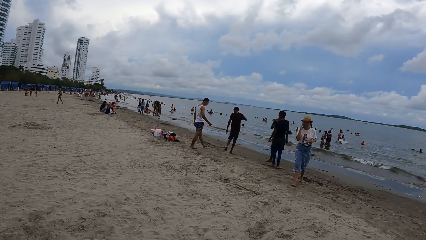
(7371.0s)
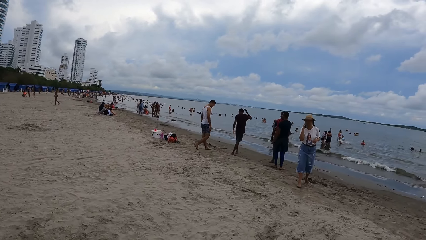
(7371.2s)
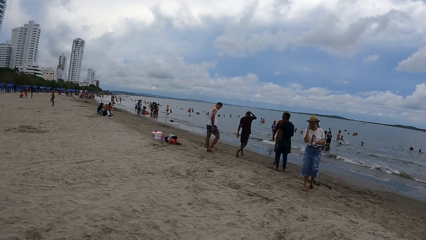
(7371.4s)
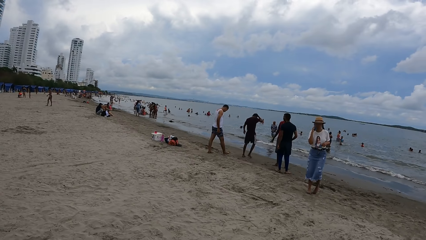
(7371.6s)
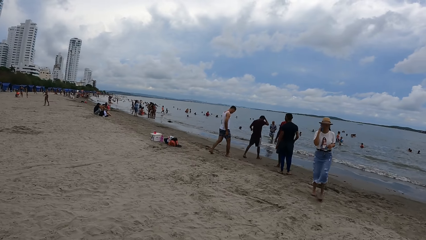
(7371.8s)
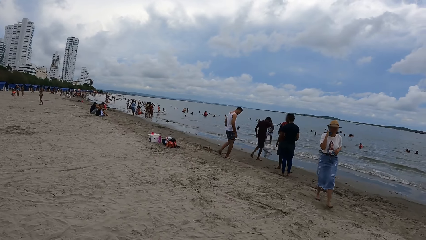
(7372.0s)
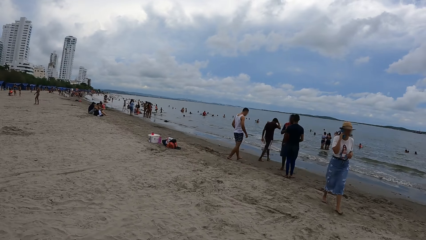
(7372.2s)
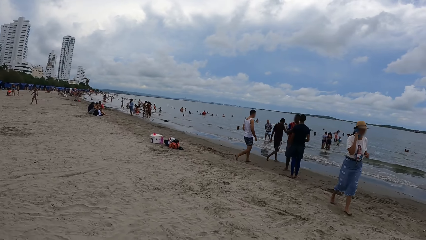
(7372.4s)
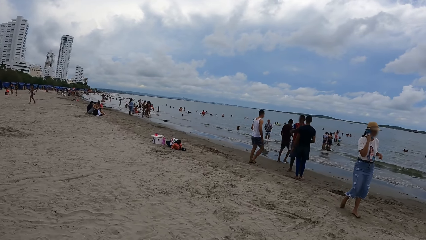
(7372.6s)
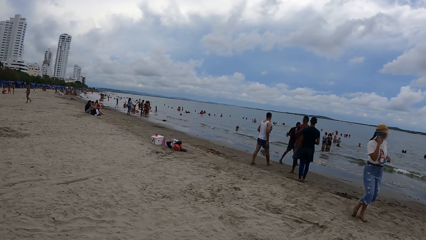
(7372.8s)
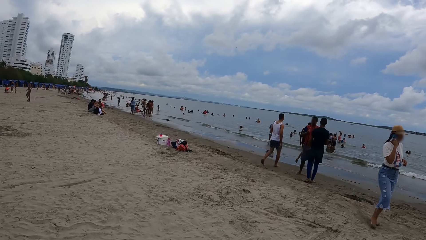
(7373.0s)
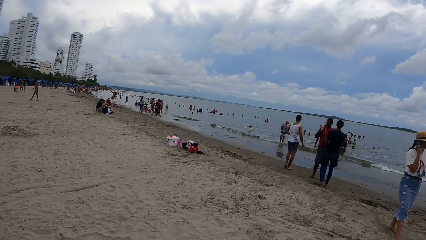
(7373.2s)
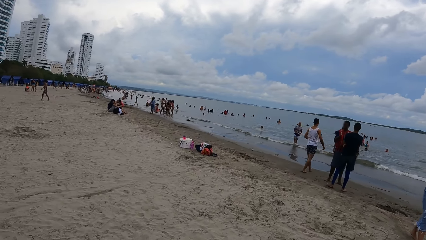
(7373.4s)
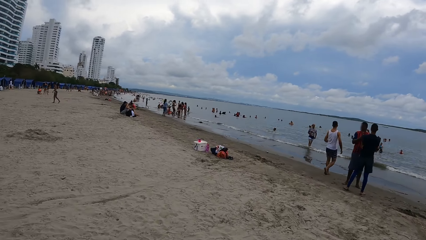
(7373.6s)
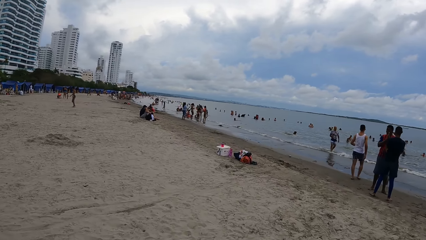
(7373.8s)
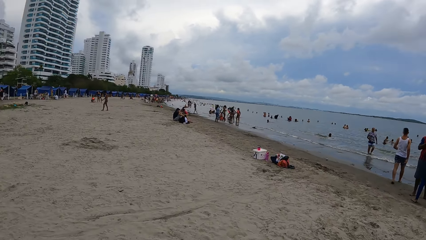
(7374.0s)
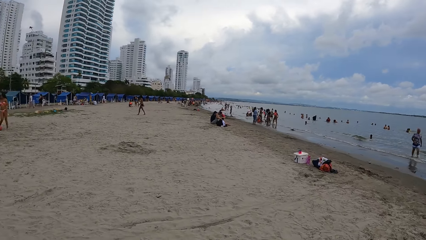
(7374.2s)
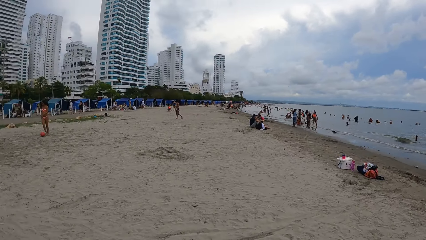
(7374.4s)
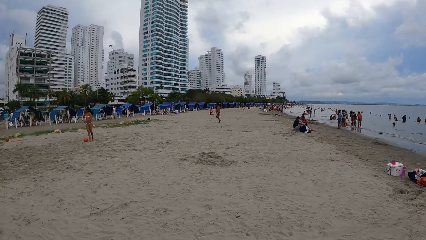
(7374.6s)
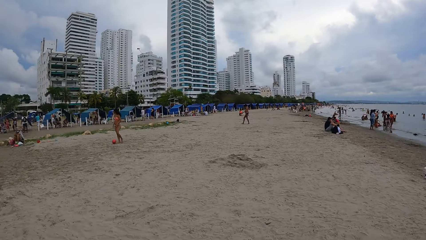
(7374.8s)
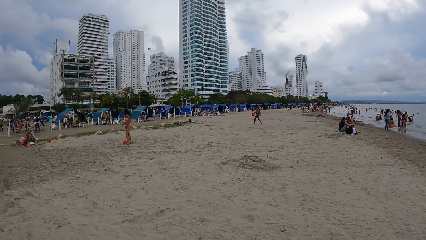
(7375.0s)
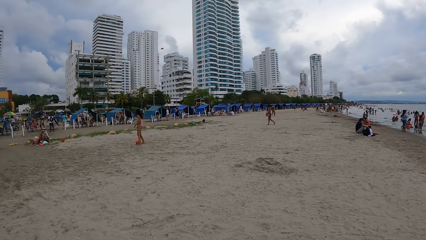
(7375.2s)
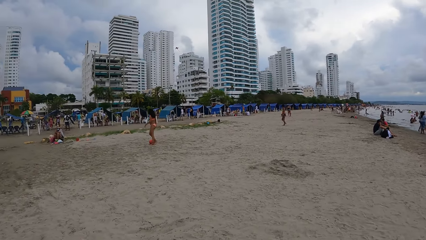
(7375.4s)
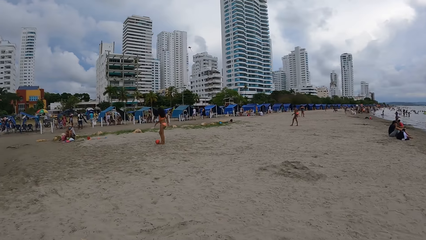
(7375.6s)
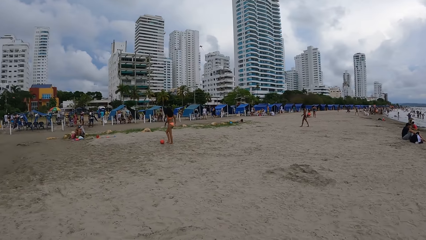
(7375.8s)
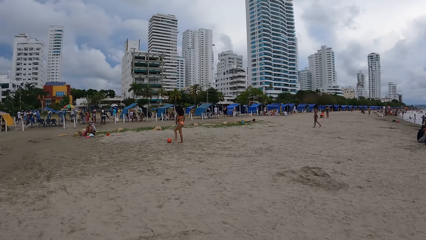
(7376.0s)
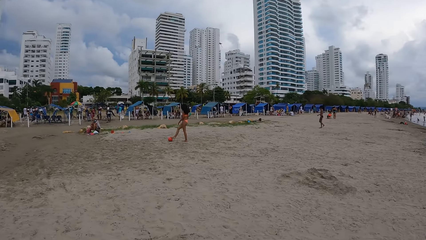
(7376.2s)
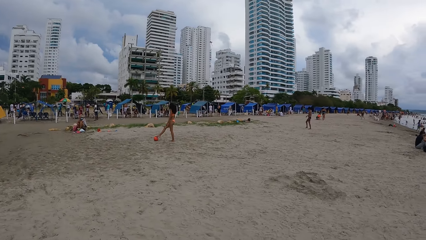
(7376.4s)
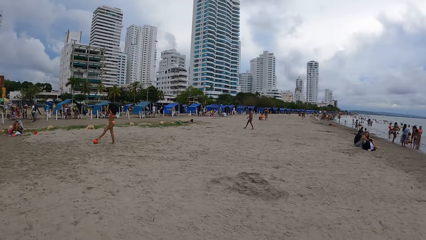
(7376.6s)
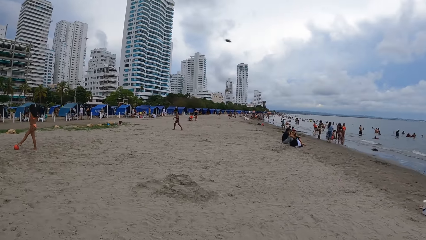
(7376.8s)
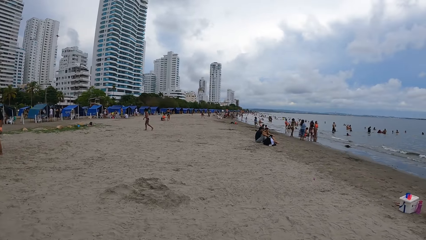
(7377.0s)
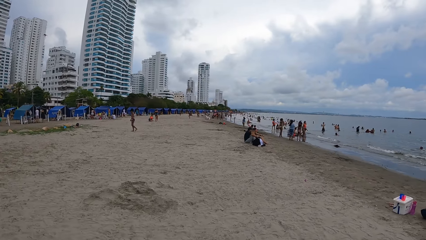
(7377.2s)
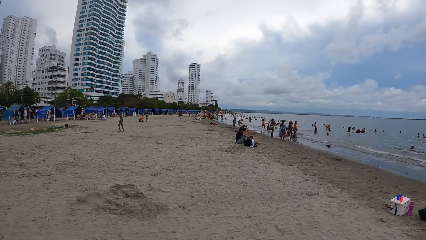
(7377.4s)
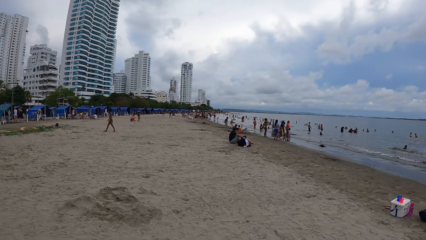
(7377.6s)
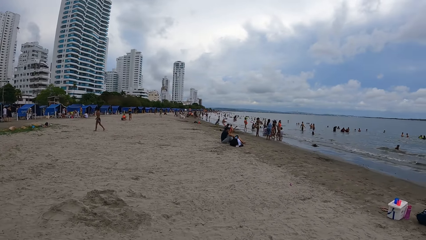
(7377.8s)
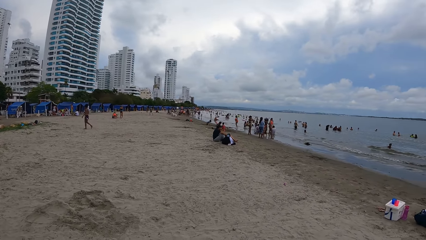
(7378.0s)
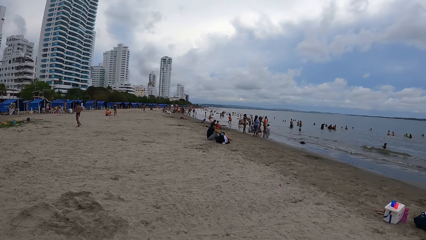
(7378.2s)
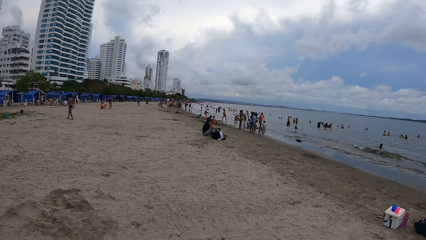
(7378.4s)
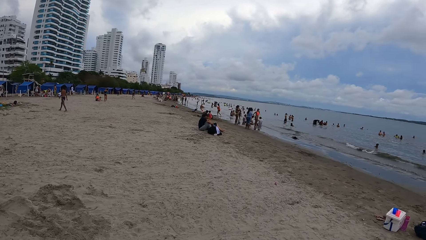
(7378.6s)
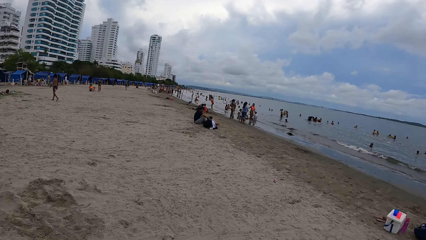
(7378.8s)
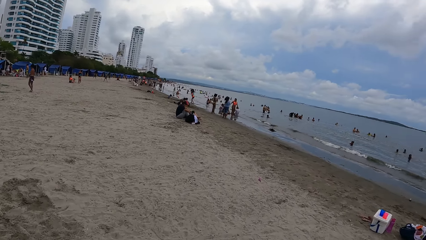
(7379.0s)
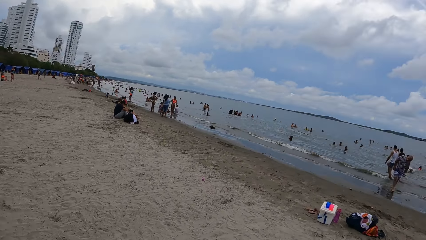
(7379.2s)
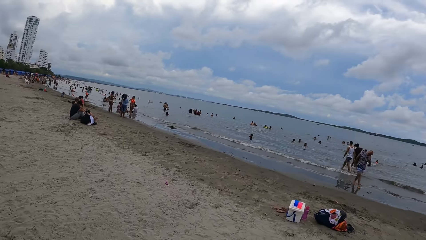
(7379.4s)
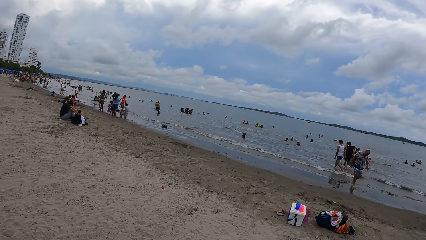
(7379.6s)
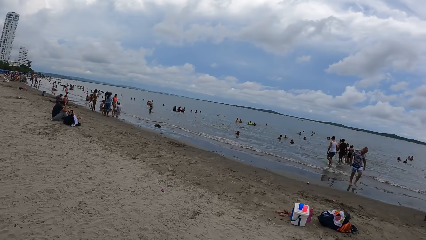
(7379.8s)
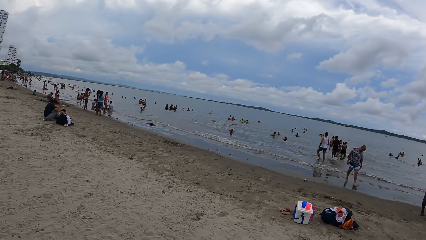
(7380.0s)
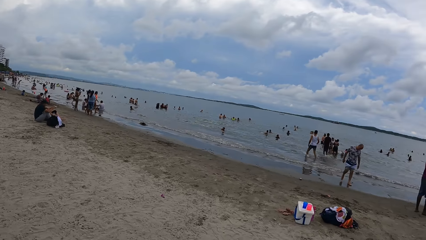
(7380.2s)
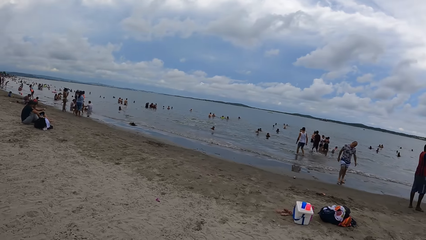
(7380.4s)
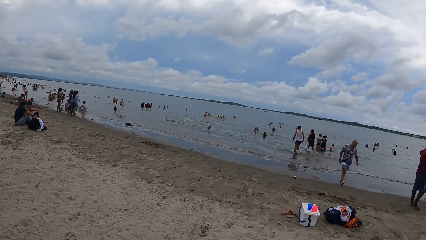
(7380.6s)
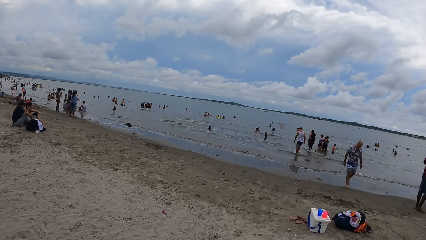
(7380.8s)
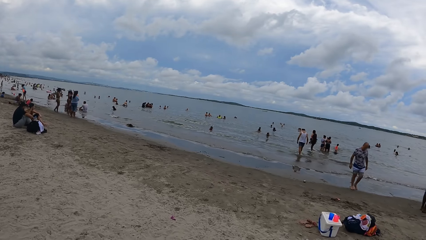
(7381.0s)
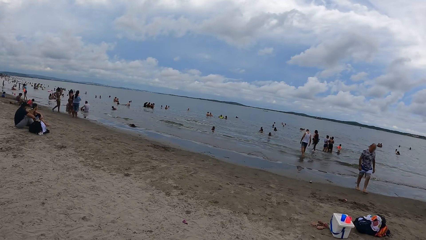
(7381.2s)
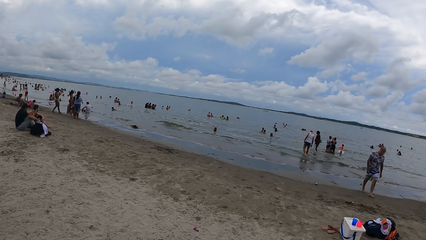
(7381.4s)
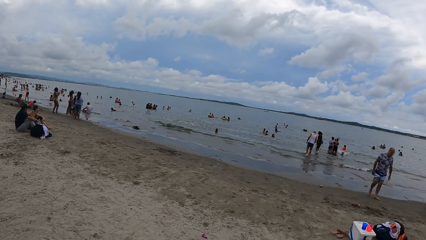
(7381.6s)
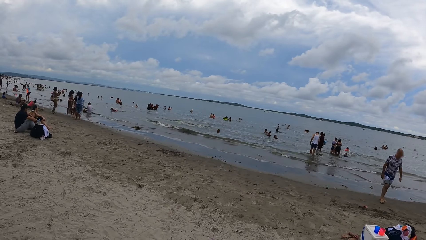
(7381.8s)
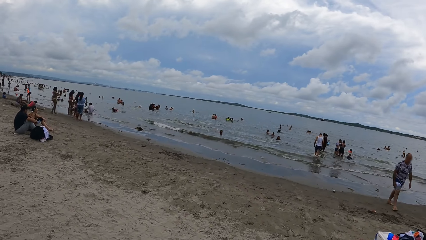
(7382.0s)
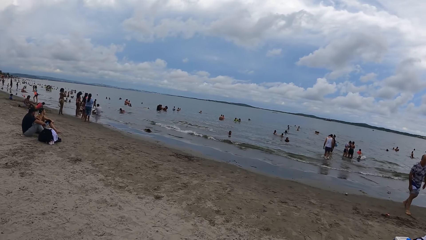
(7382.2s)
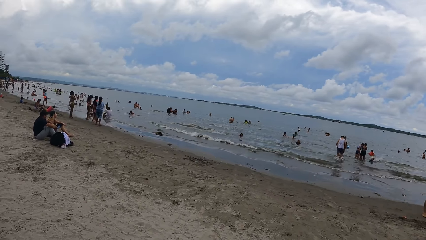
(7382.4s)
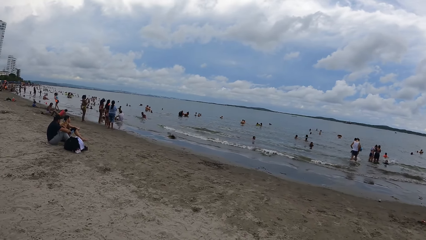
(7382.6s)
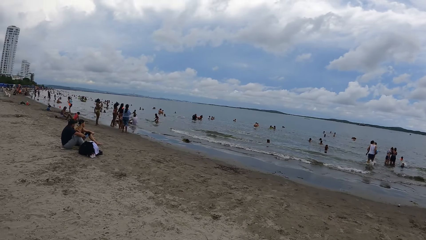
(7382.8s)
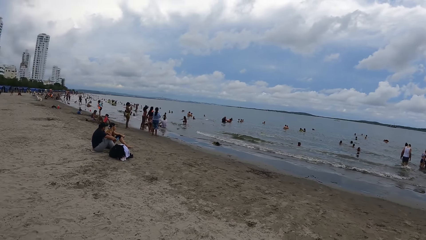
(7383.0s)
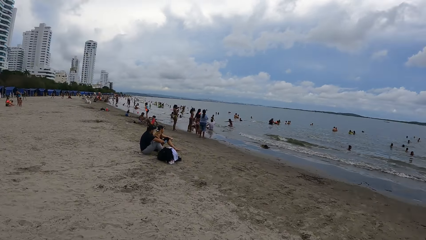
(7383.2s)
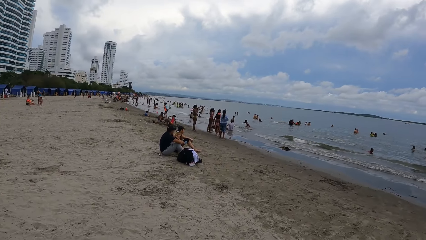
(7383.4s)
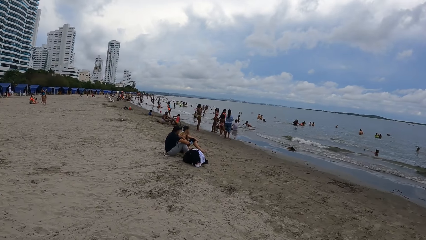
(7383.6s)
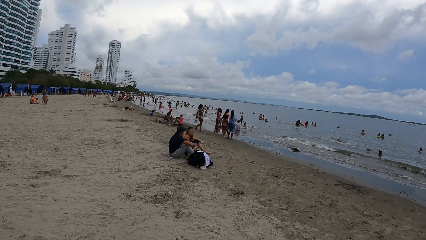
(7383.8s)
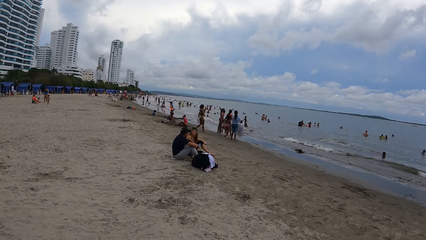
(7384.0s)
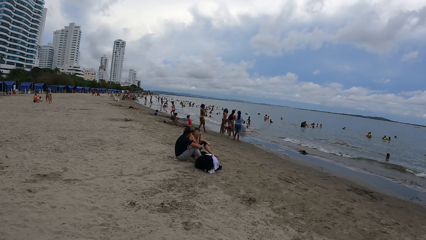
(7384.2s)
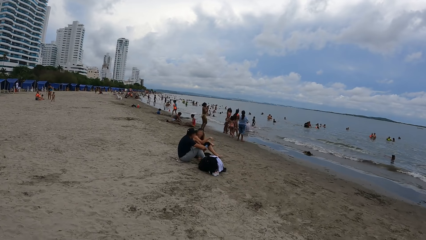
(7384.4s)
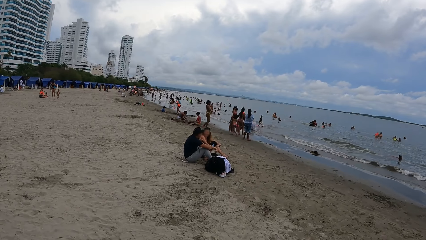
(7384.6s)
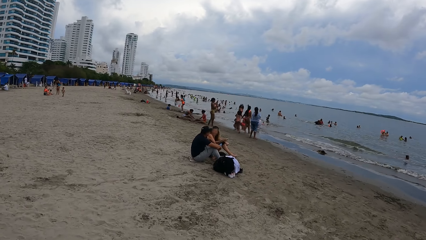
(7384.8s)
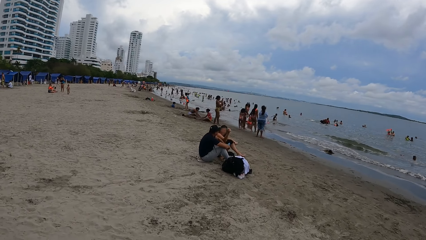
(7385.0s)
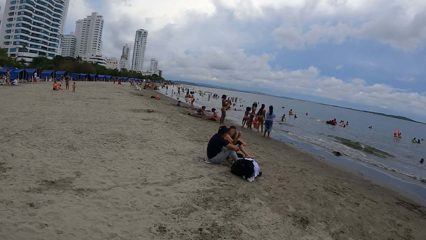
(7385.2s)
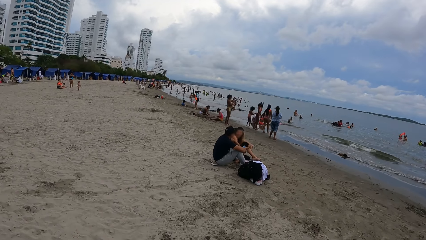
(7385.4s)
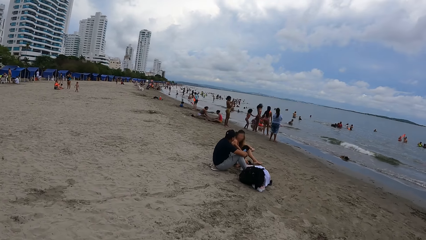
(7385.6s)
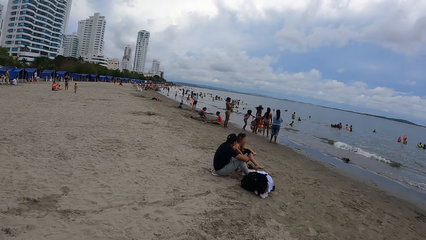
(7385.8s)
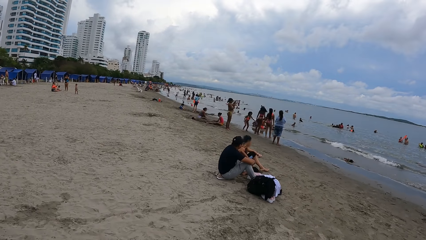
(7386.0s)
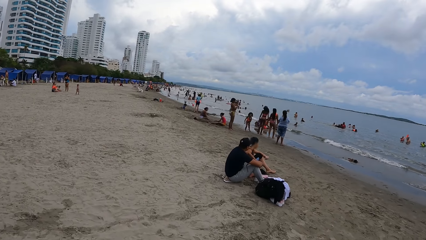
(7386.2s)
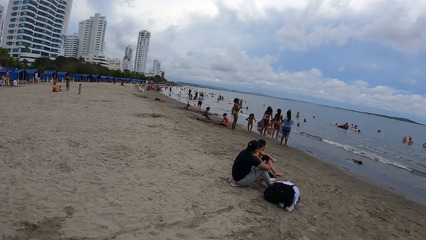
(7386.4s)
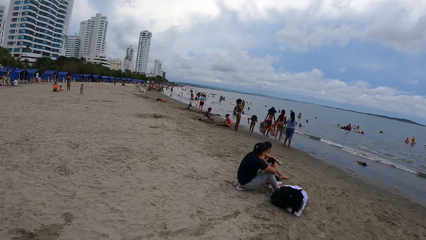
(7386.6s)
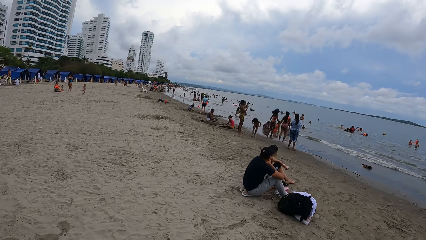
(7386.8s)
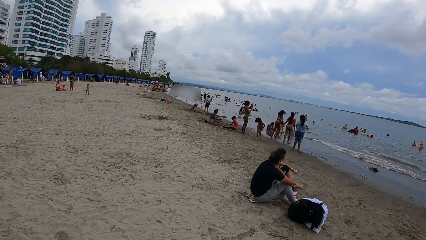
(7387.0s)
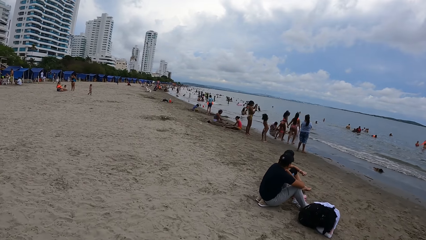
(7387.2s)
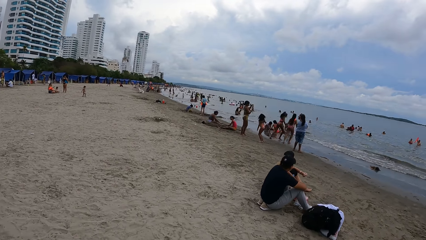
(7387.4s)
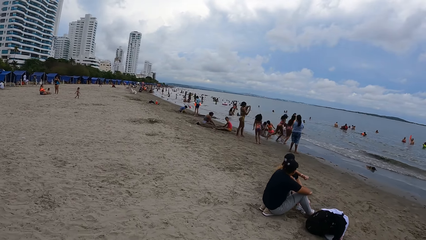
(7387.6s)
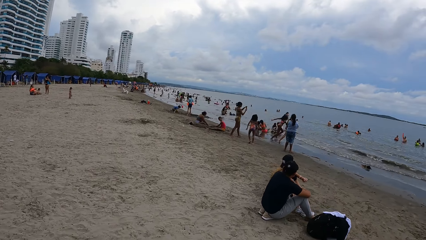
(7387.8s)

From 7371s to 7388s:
The camera wearer looks around the beach, walks along the beach, looks around the beach and walks along the beach. They look at the water.
